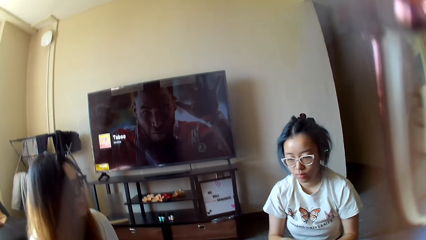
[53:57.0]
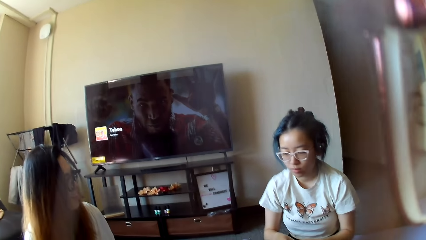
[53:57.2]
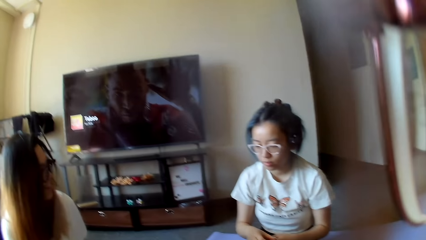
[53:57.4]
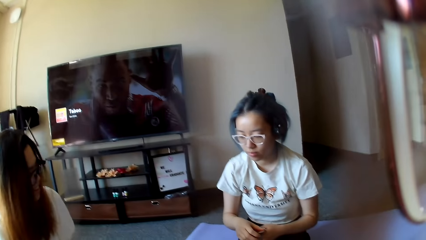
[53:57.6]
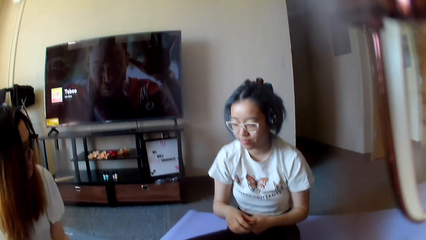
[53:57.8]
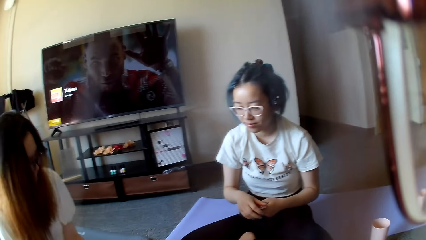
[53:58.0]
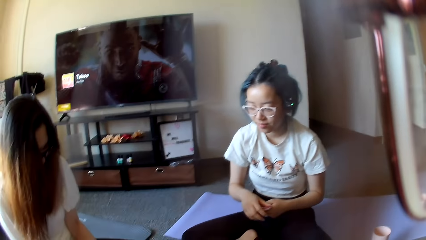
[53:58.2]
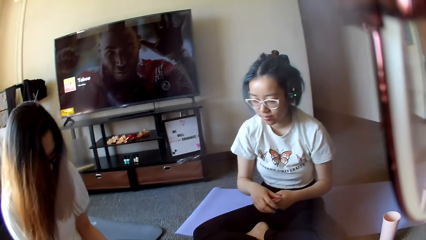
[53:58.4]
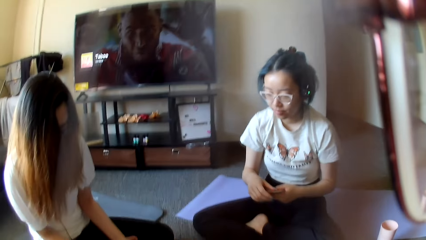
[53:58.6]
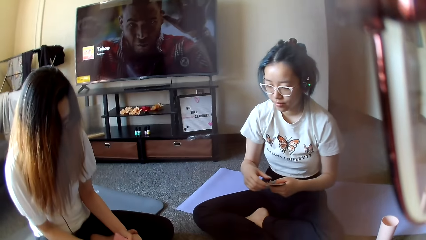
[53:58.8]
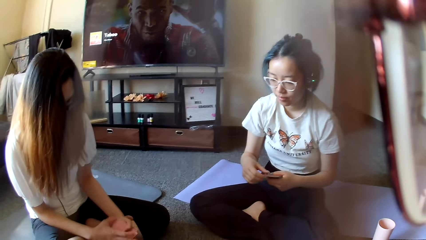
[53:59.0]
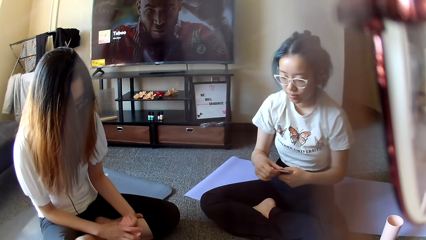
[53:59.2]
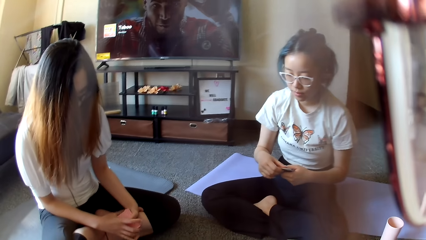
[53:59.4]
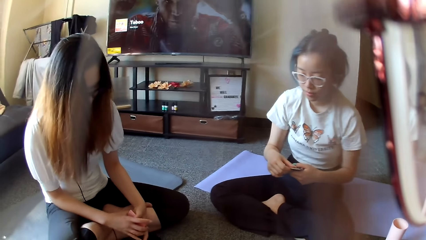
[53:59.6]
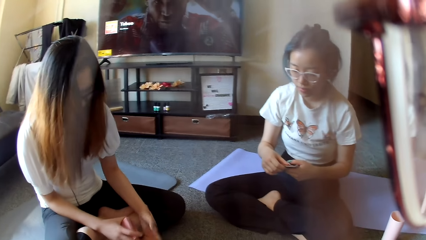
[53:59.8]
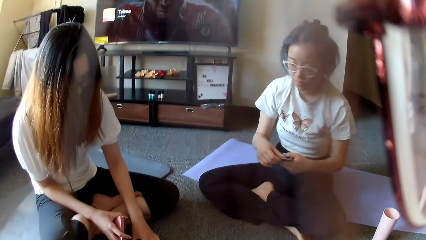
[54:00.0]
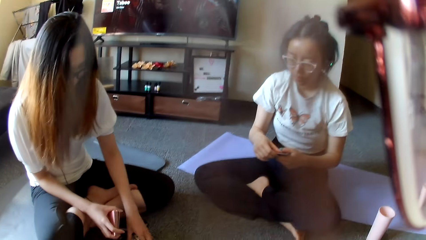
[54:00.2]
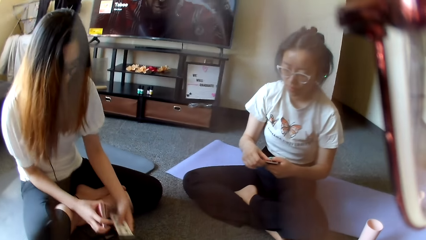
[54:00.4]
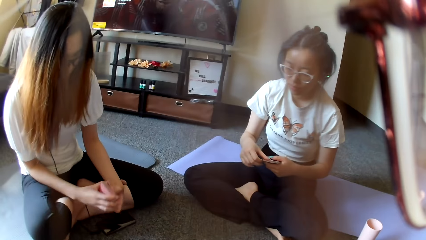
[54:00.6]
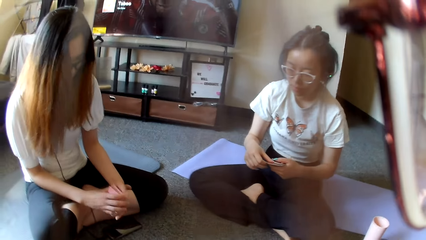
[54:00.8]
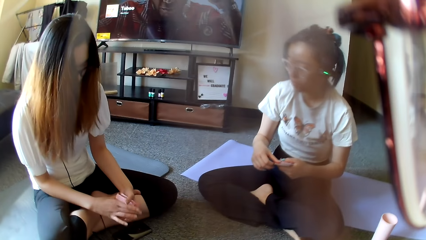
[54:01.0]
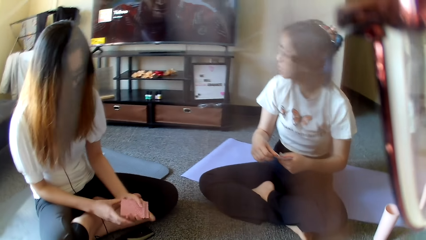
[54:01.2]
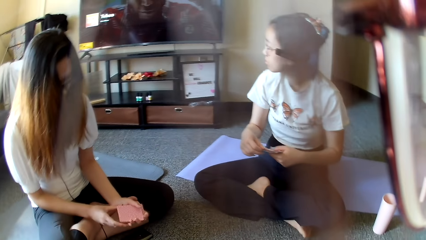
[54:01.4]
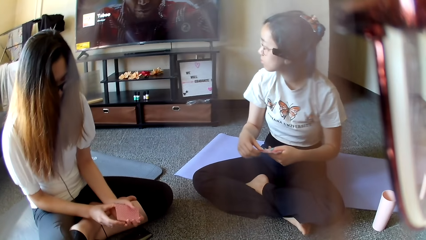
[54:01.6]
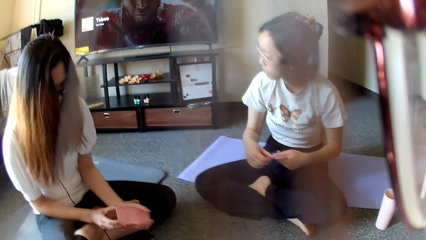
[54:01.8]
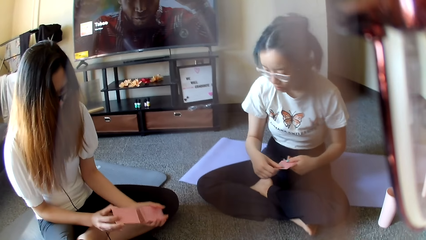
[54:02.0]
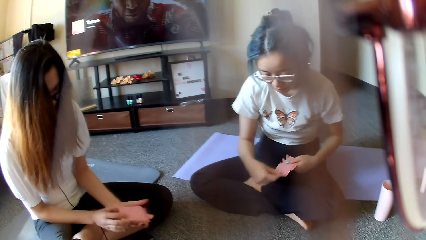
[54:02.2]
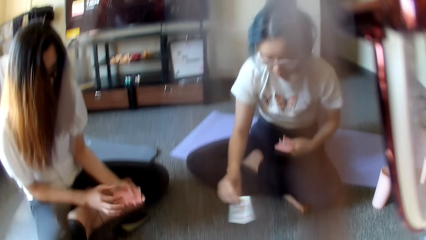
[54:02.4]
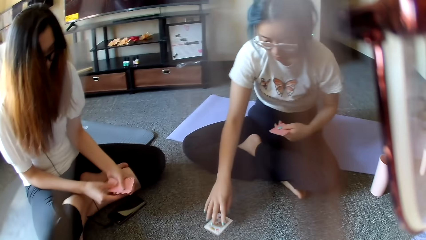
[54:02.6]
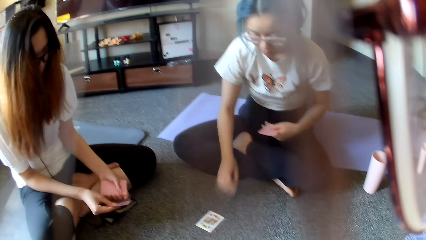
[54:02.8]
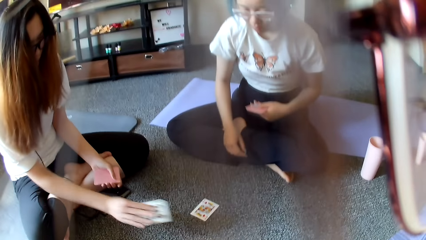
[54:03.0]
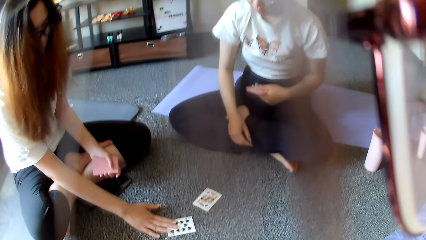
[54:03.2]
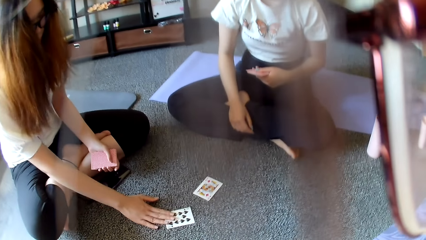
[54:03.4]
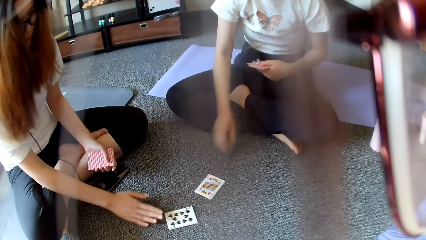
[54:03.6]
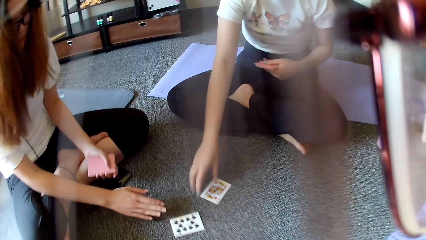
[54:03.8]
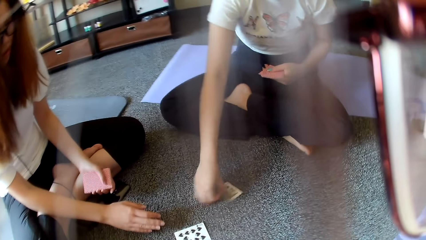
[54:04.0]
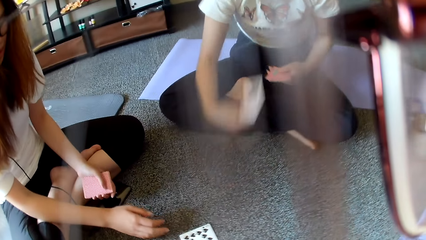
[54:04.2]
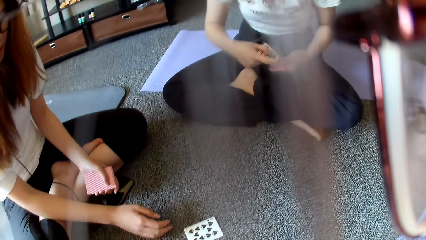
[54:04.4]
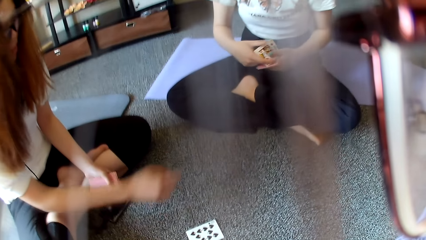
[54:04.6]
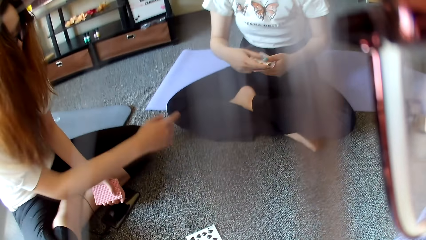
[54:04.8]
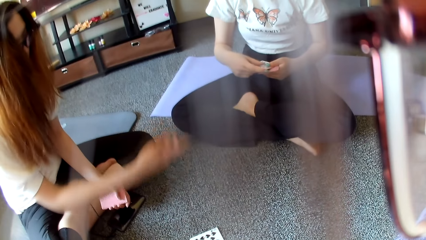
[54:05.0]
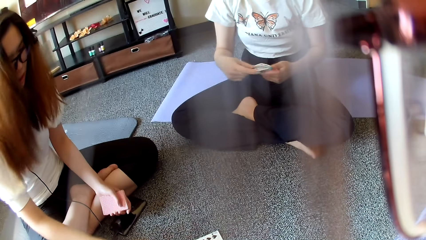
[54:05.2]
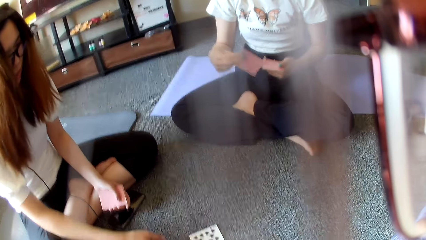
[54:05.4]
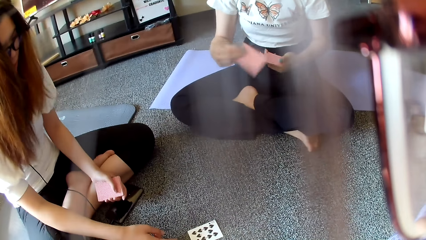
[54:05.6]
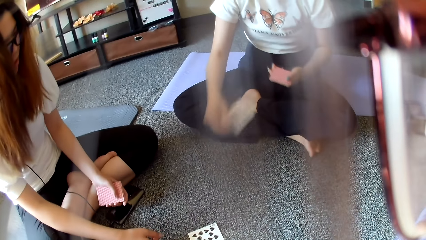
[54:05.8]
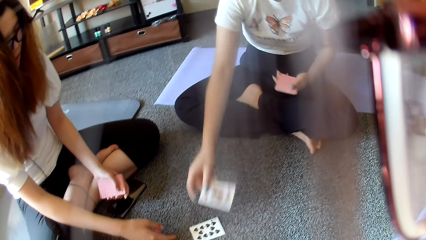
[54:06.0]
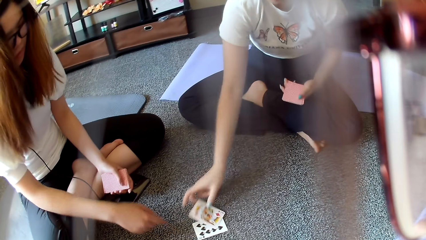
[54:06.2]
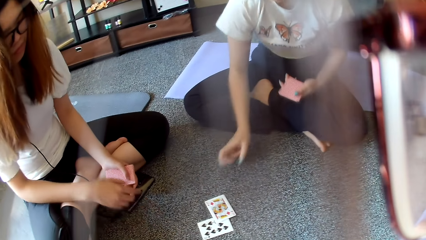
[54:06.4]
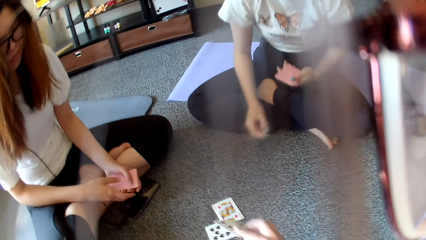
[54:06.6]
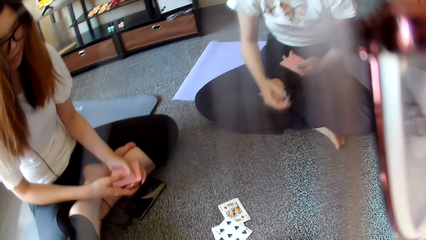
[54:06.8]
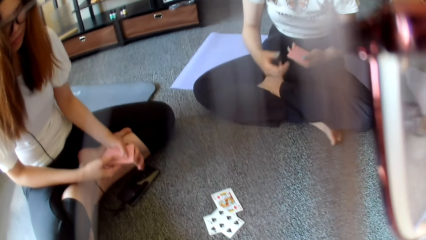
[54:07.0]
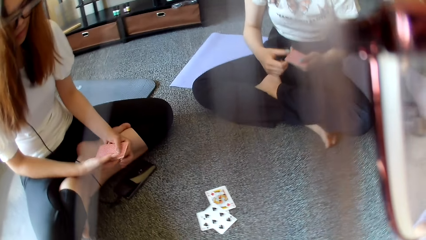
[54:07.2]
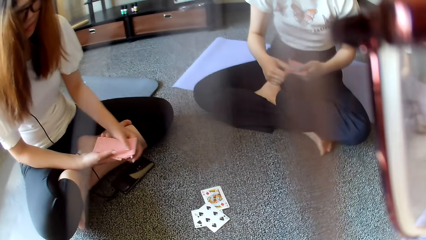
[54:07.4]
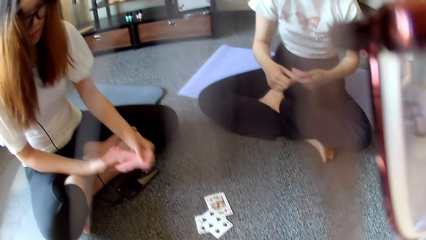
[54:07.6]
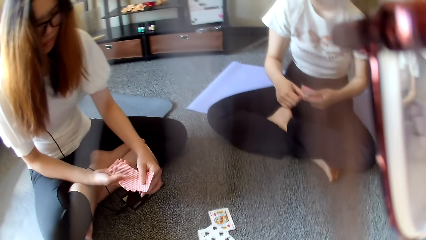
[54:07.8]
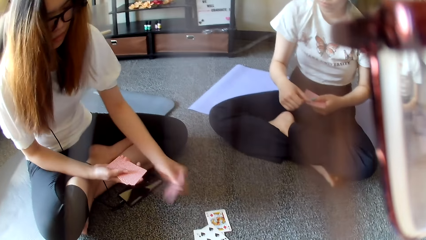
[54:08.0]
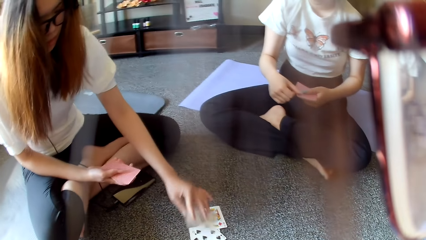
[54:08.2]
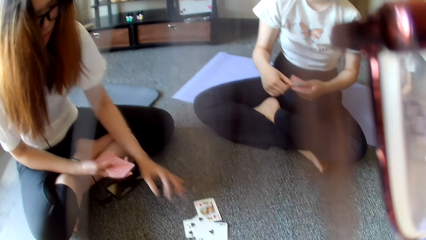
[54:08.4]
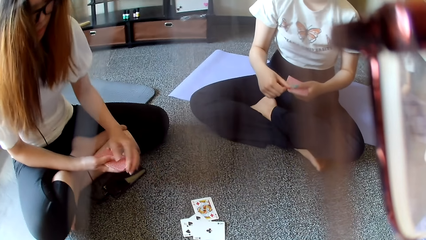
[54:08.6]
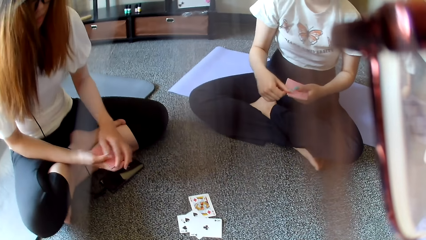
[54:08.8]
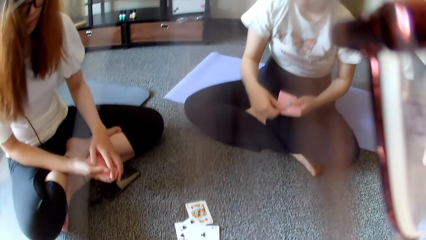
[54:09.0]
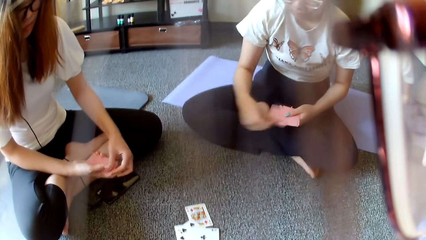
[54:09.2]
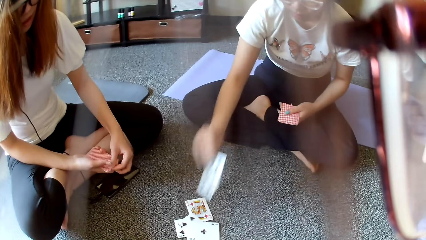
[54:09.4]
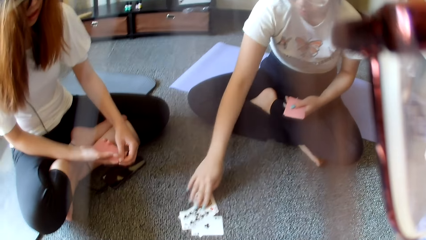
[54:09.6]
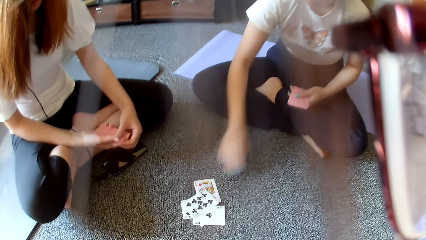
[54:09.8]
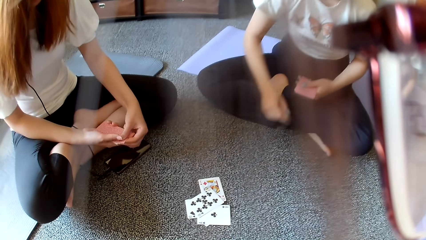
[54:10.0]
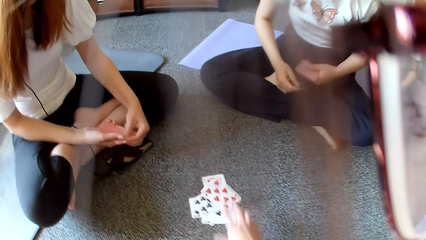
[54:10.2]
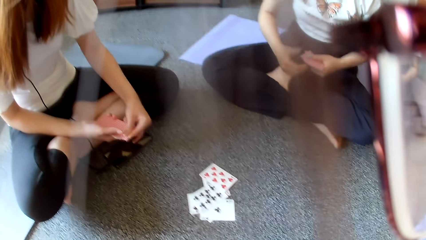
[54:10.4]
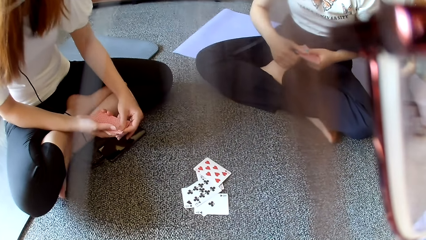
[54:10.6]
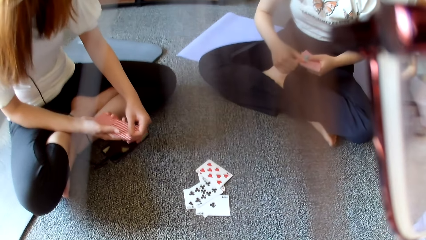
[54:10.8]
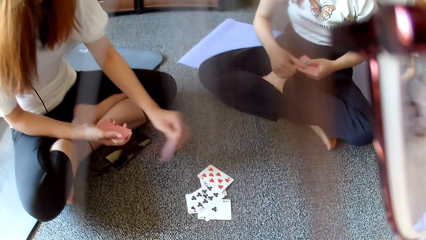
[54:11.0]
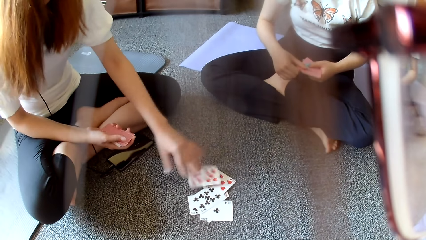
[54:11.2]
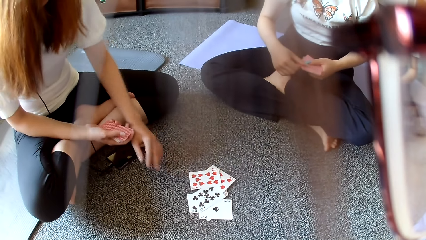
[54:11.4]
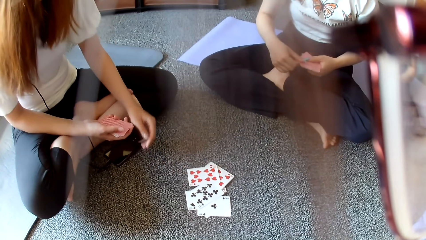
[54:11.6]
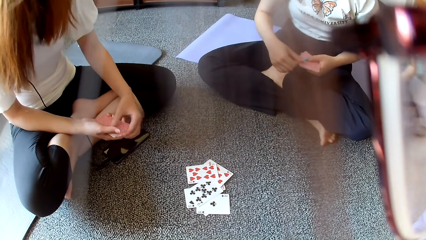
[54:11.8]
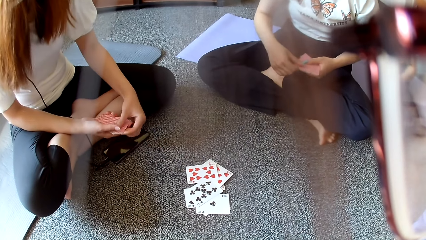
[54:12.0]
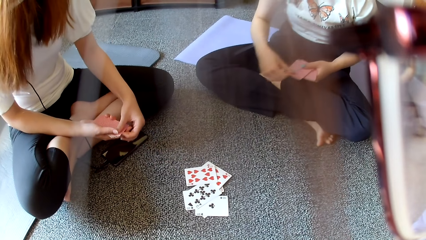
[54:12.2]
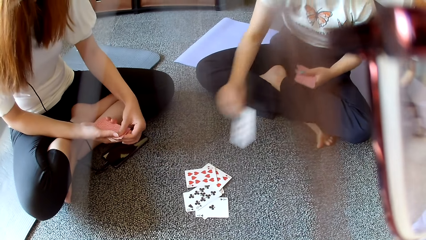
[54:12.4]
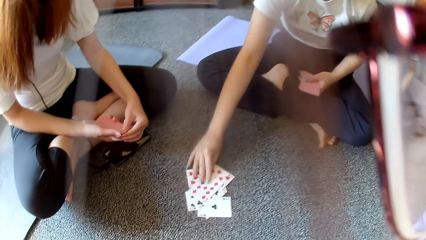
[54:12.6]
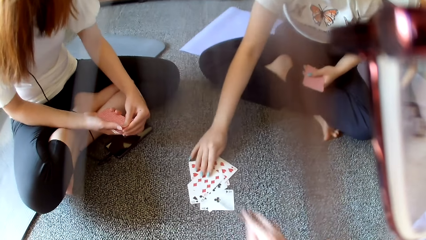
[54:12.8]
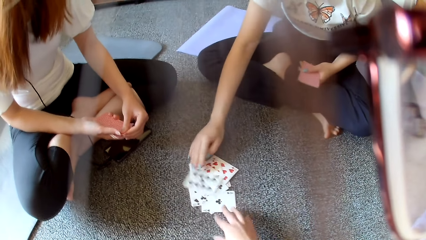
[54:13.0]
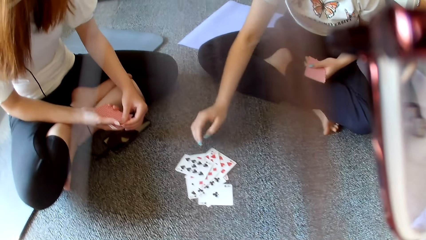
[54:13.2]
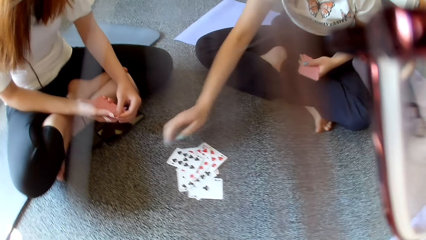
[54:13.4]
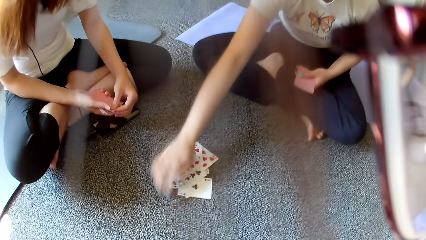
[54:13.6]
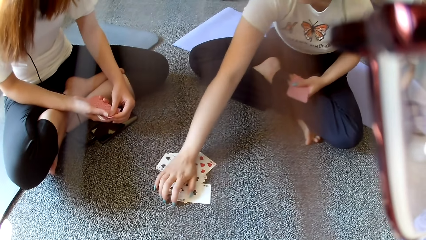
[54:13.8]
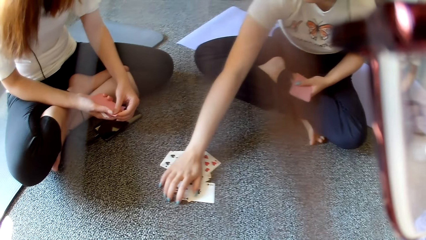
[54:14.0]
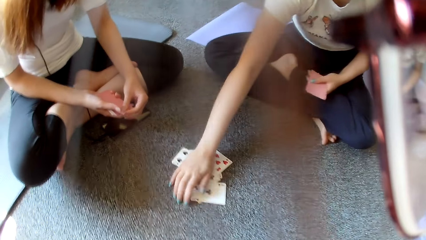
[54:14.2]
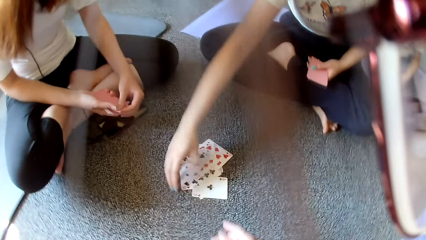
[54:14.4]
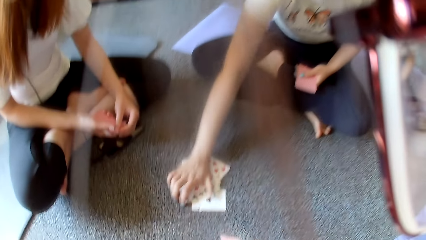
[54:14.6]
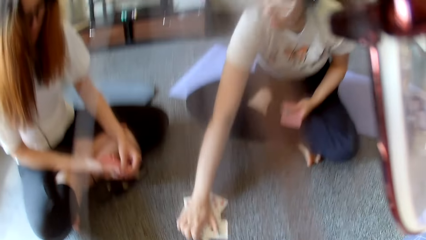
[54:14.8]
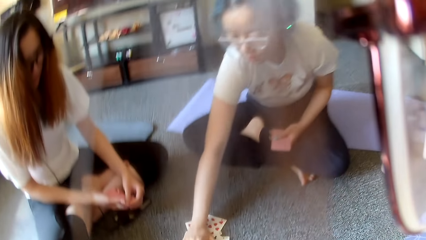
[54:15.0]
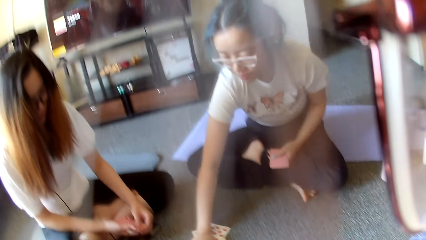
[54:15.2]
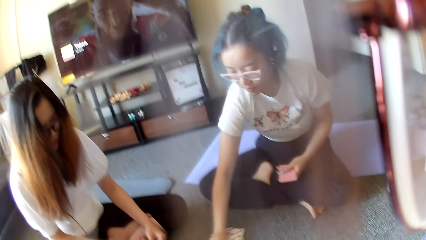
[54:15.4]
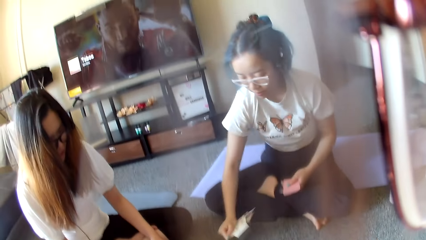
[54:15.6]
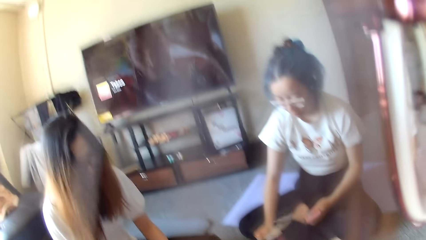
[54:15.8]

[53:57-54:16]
The camera wearer adjusts the camera. A woman picks cards. Another woman shuffles cards. The other woman plays poker. The first woman places a card on the floor. The first woman plays cards. The other woman places it on the floor. The other woman picks cards. The first woman picks a card. The first woman points at the cards. The other woman plays poker. The first woman places a card on the floor. The camera wearer places a card on the floor. The first woman plays poker. The other woman places a card on the floor. The other woman plays poker. The first woman places a card on the floor. The camera wearer places a card on the floor. They play poker. The other woman places a card on the floor. The first woman plays poker. The first woman places a card on the floor. The camera wearer plays poker. They place a card on the floor. The other woman picks the cards. The first woman collects cards.
